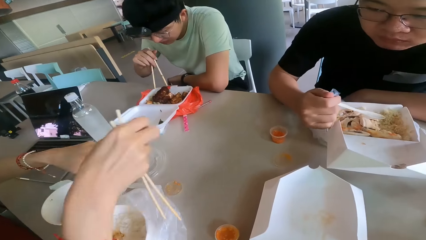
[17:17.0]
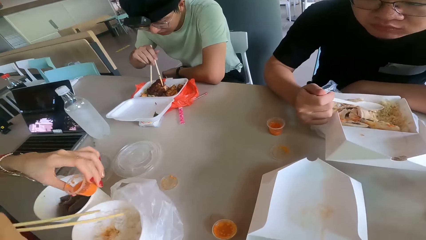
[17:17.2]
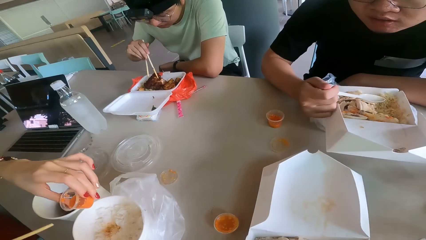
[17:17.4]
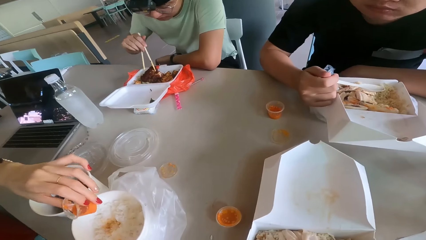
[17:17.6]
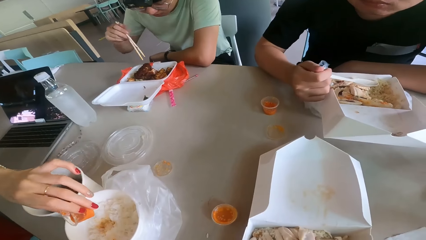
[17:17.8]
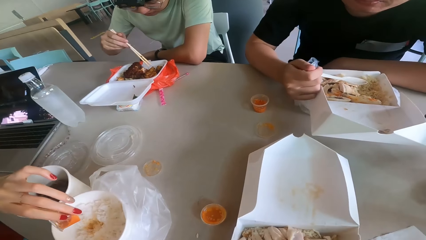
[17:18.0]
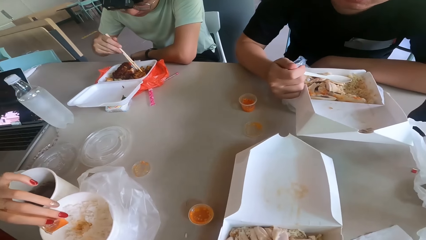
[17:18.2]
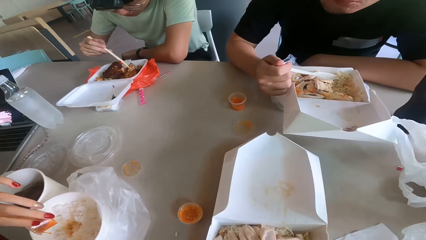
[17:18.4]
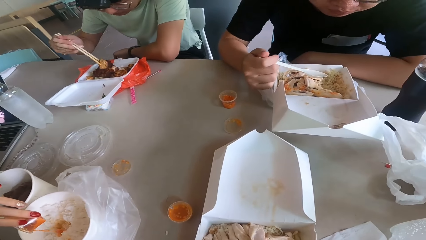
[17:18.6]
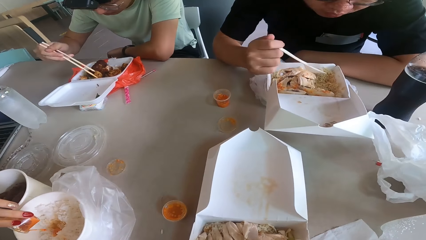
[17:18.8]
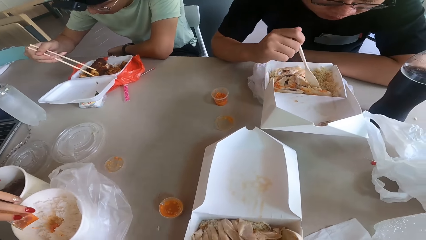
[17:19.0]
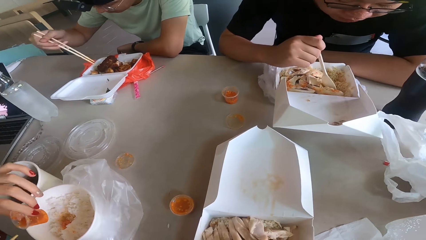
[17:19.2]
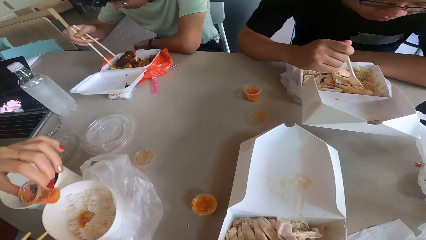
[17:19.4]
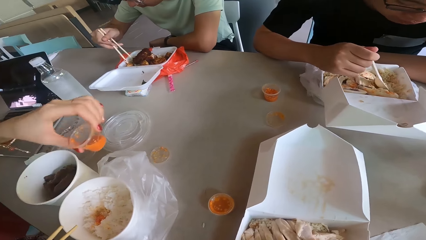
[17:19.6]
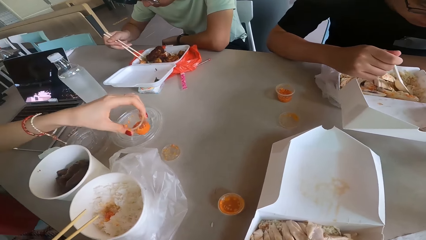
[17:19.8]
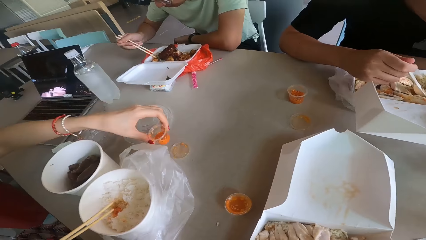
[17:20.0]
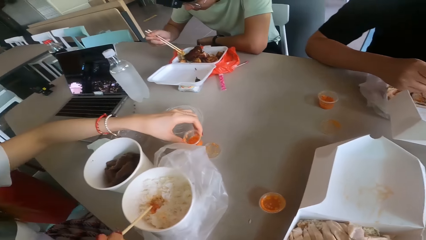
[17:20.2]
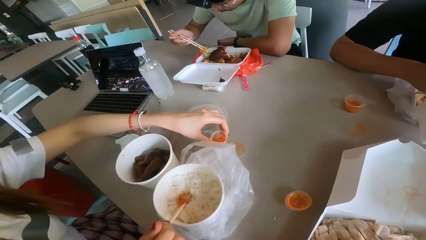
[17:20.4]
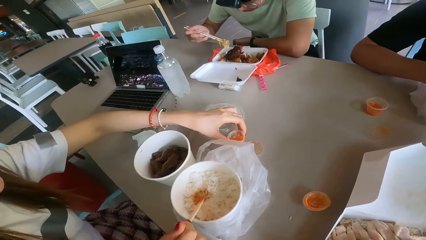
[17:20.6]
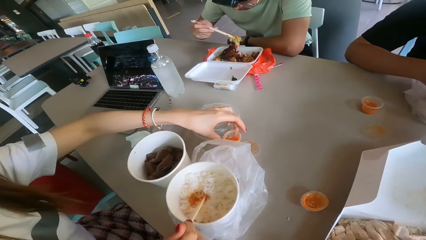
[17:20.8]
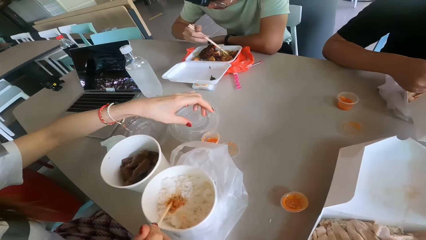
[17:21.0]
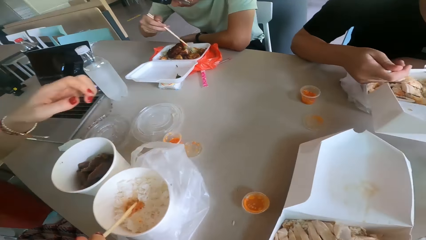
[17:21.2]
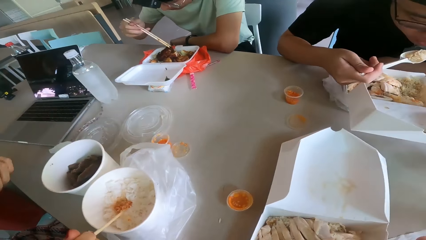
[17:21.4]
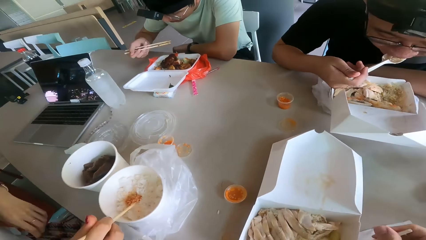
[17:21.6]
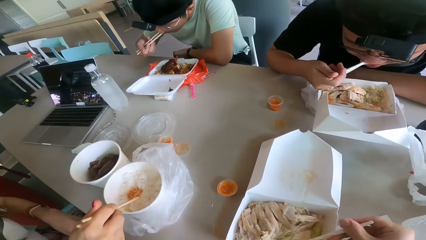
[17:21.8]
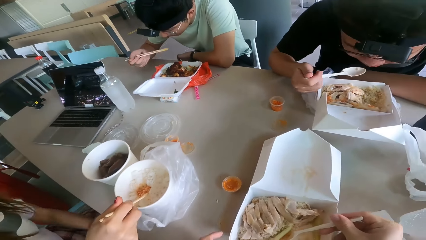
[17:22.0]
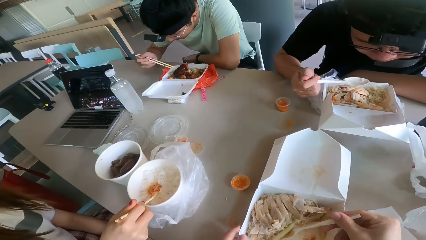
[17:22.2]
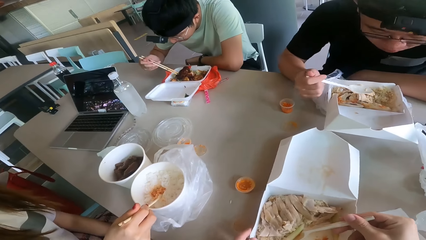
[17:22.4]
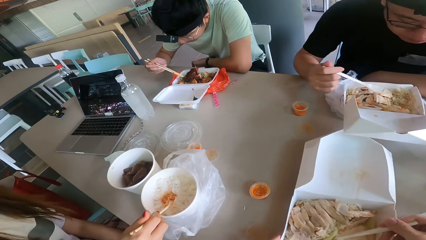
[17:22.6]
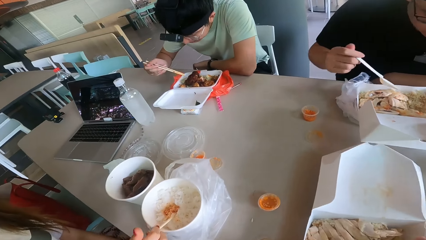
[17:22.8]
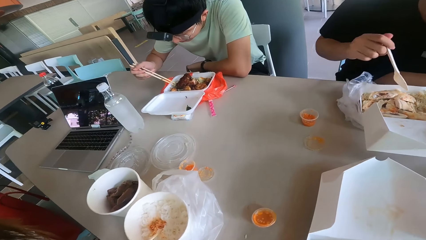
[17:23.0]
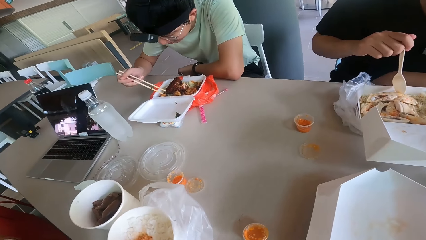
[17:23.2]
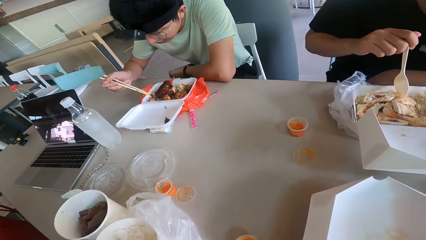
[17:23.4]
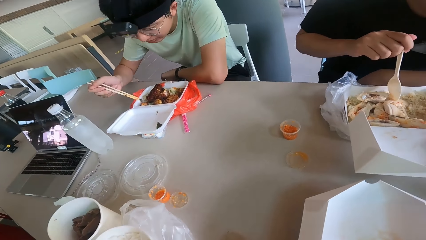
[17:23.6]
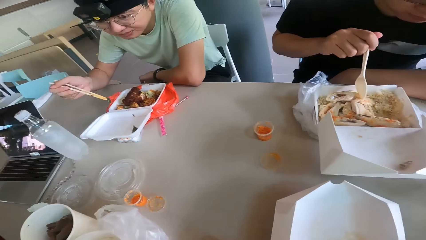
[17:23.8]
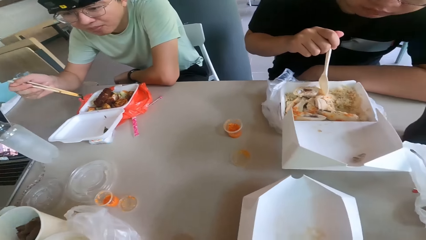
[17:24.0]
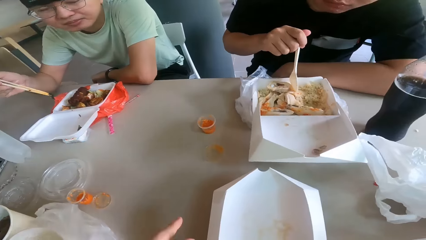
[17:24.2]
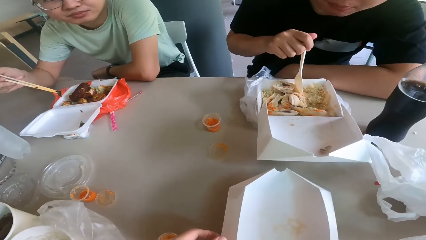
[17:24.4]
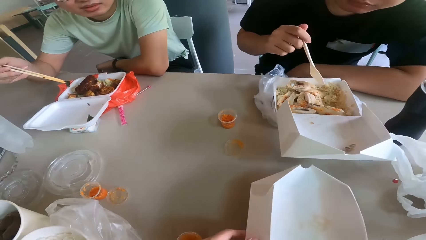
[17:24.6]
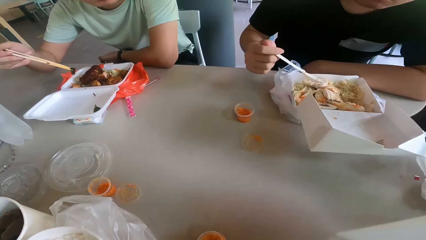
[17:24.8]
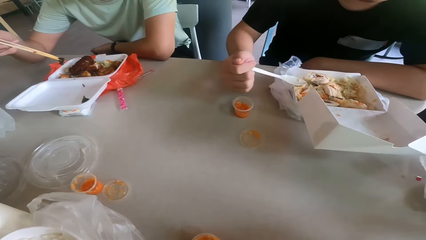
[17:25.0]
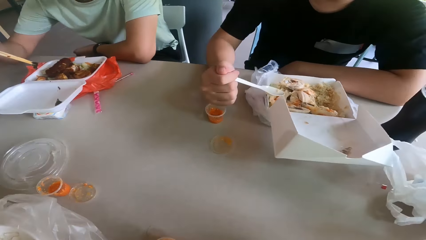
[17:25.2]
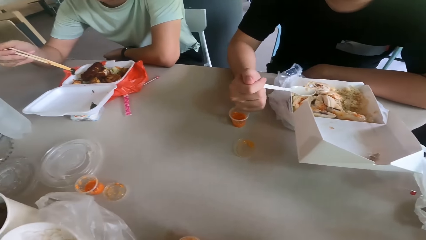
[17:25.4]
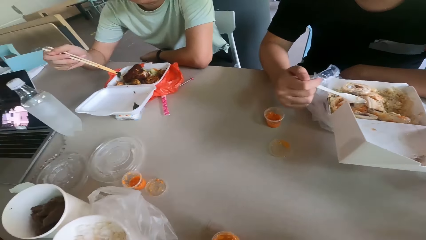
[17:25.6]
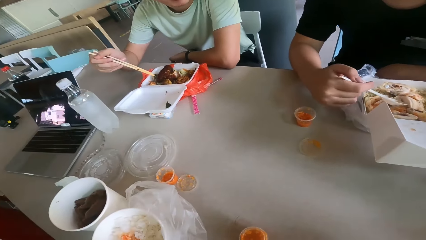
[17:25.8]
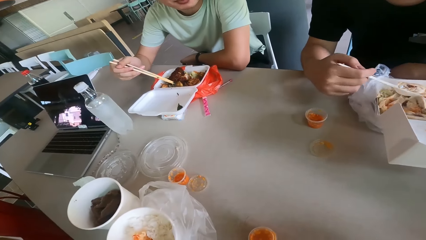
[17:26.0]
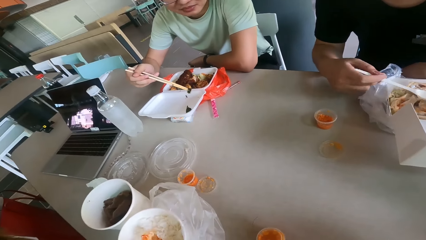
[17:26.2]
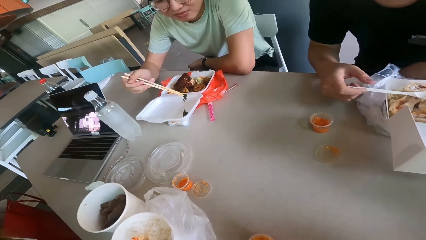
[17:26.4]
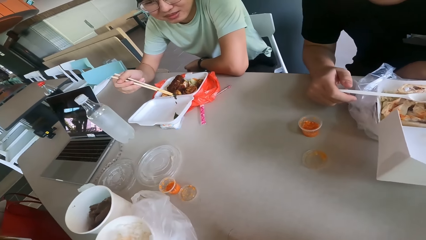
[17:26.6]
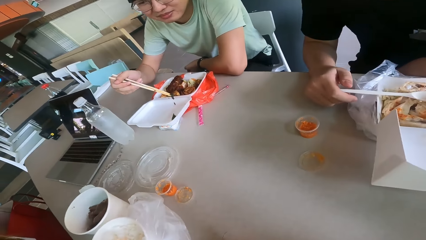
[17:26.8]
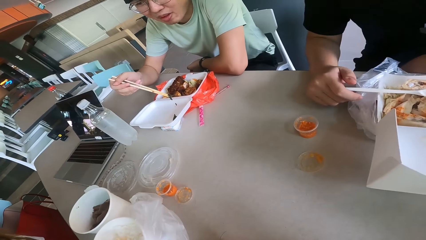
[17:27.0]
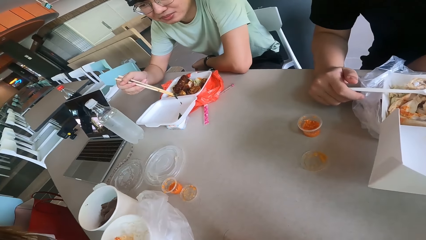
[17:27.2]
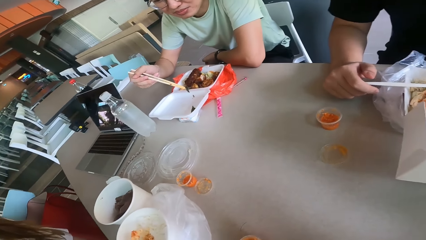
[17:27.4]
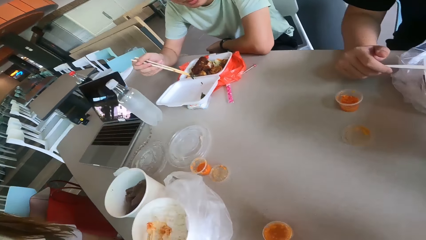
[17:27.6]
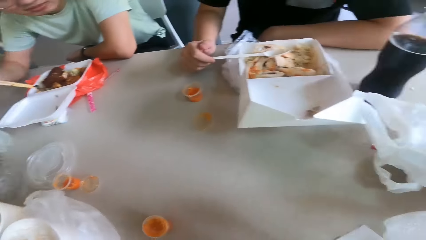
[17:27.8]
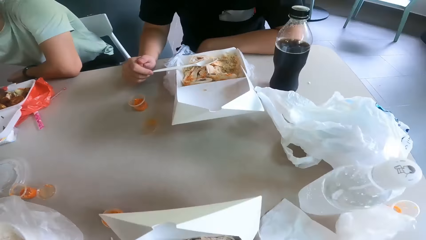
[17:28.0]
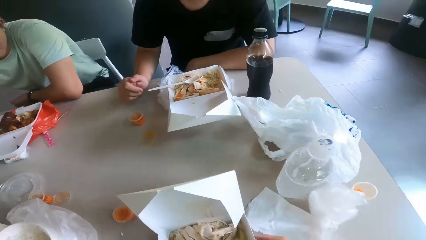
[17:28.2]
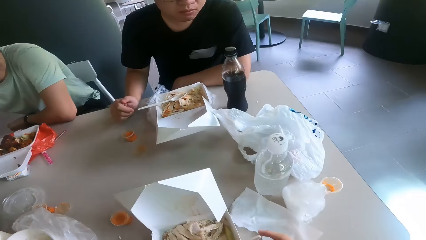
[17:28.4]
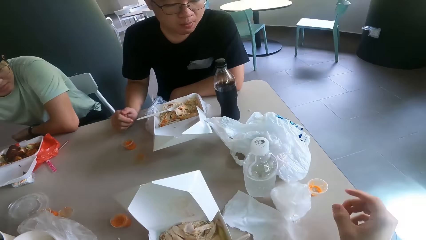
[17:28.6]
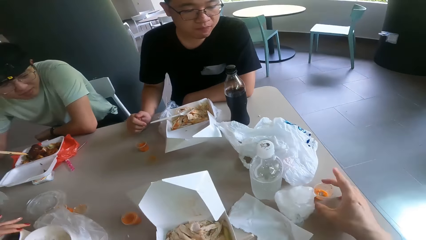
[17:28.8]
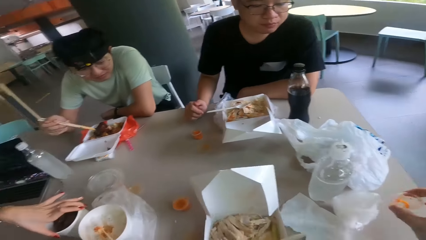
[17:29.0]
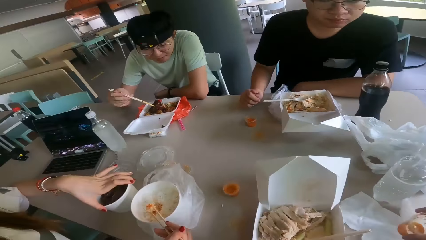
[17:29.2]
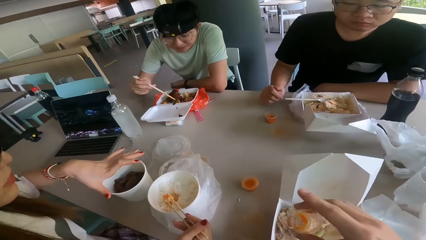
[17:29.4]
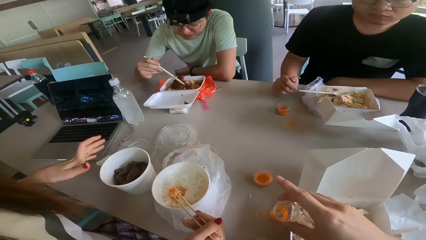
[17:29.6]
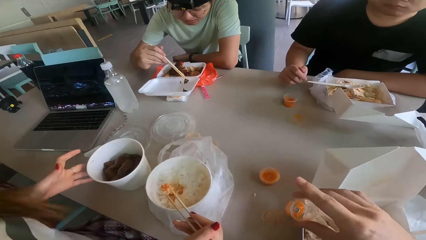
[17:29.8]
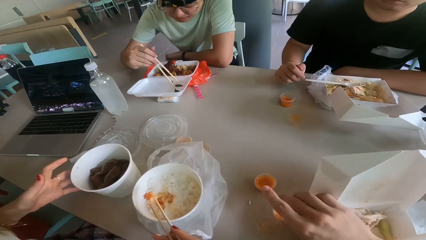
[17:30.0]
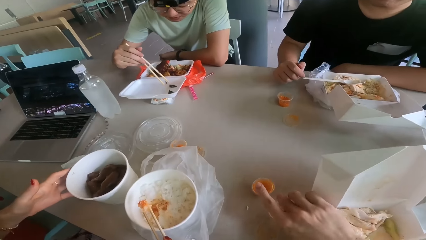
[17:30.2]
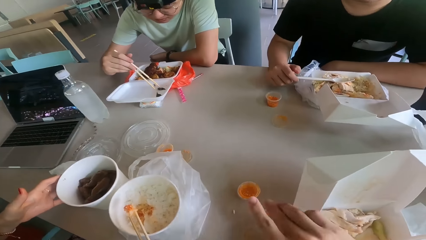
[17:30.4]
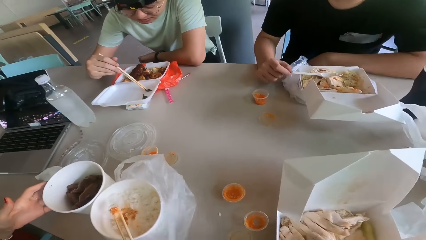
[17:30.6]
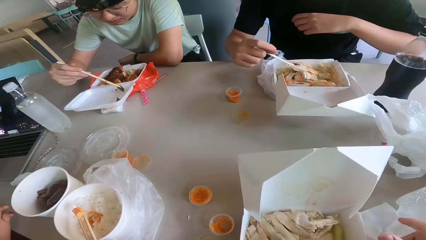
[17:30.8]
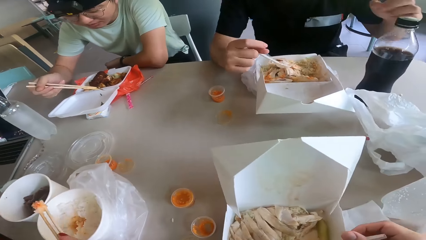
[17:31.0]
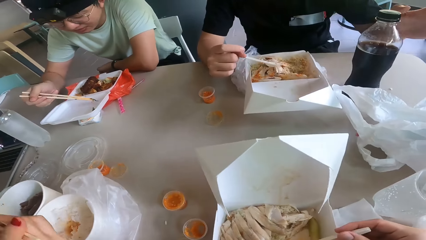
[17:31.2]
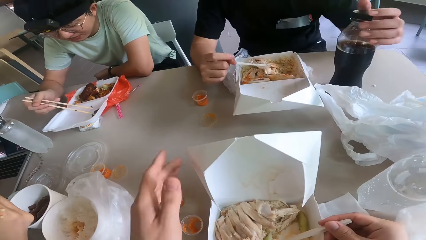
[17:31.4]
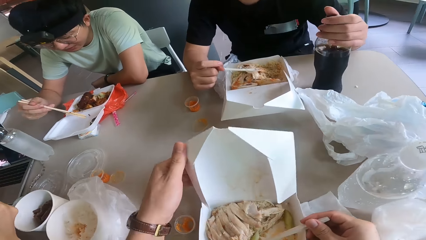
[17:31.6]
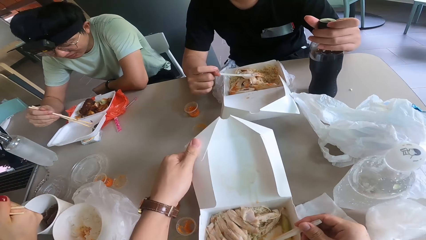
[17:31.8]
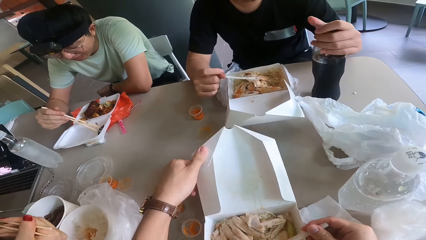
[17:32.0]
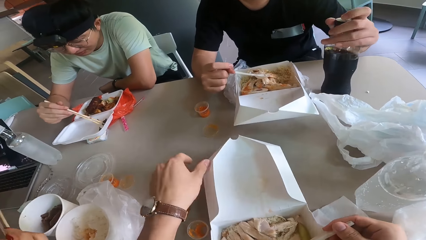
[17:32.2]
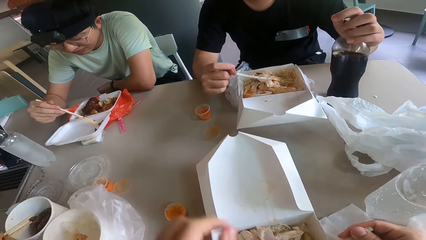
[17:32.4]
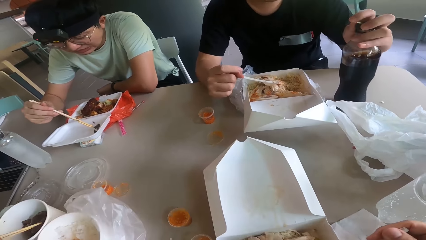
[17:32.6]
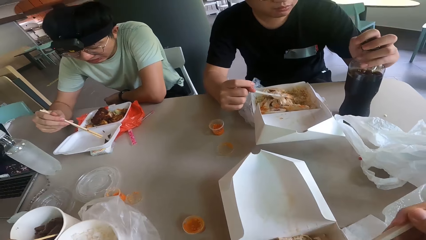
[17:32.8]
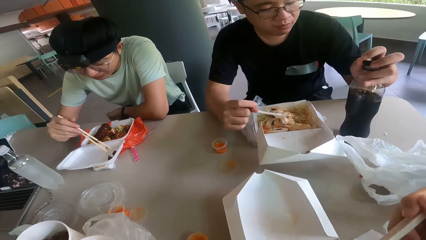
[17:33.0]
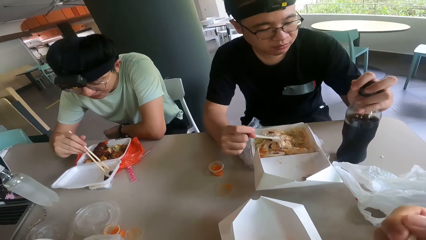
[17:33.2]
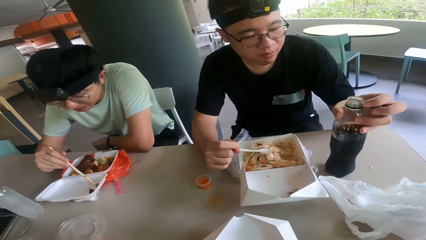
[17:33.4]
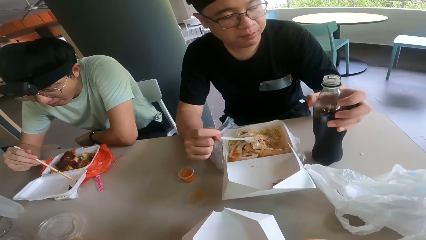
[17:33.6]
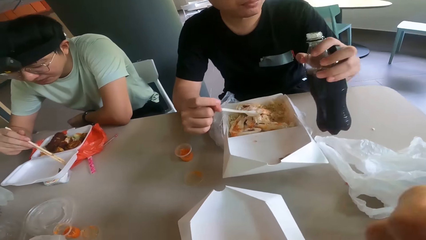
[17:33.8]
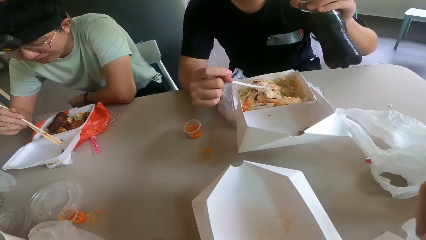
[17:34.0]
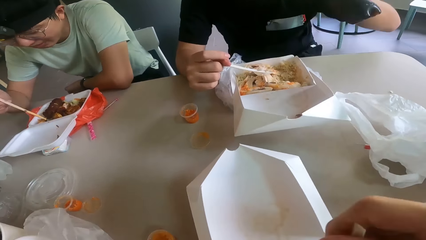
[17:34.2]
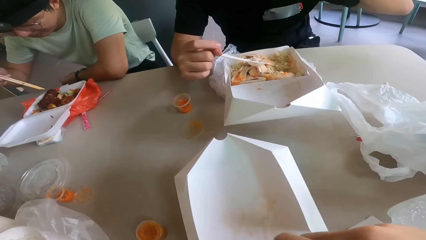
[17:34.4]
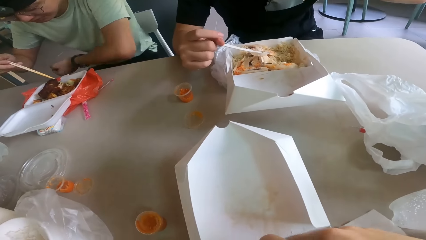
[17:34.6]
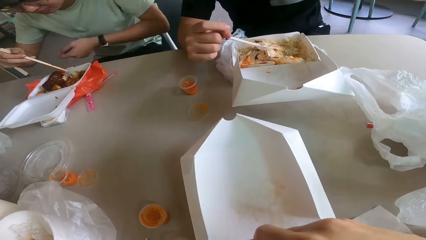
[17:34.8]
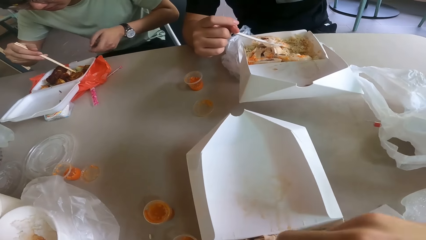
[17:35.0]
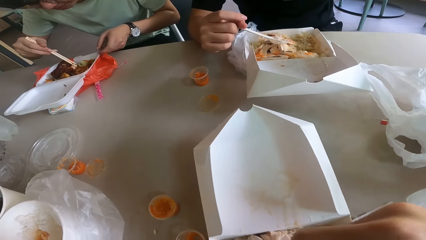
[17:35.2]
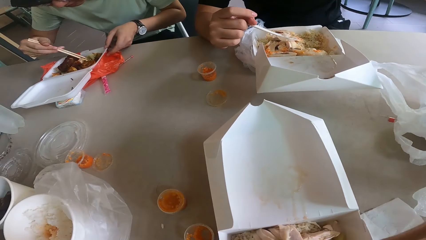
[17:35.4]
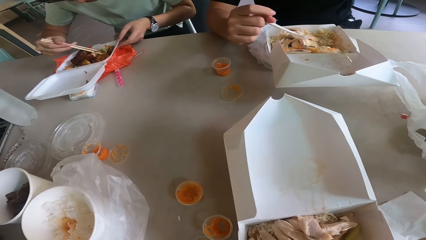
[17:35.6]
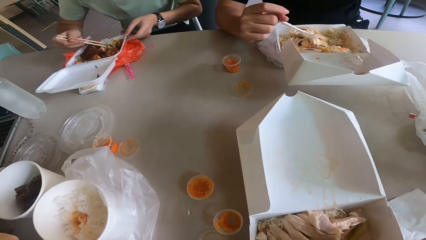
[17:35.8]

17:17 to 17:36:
The camera wearer eats the food from the spoon. They collect food with the spoon. A person holds the plastic cup. The camera wearer moves a food package on the table. They move the food package lid. They look around the table. They look at the food. They pick up a paste from the table. They put the paste on the table. They hold the cup. They hold the spoon. They move the food package lid backwards. They scoop food. They eat food from the spoon. They collect food with the spoon.
